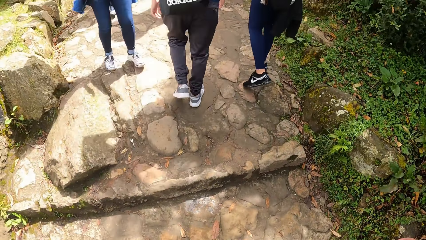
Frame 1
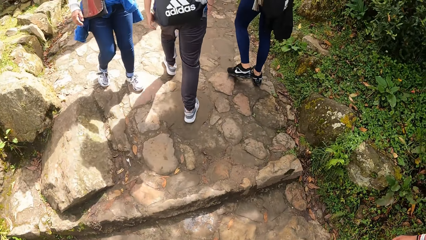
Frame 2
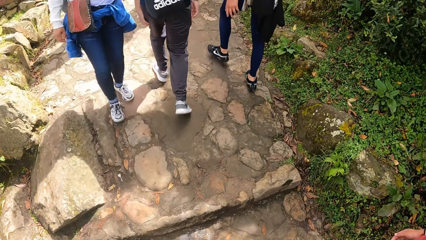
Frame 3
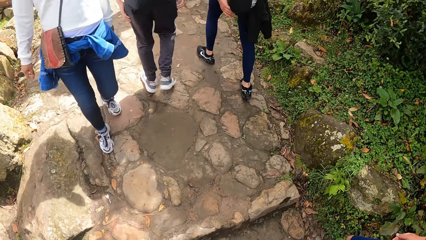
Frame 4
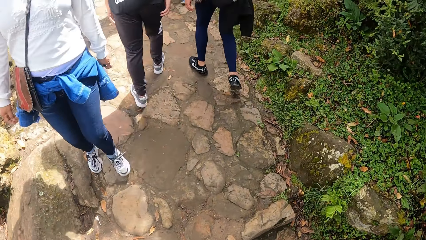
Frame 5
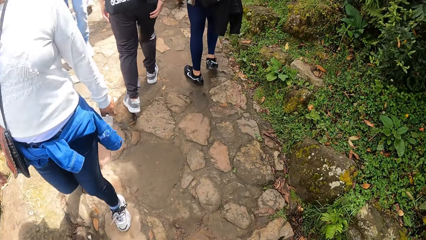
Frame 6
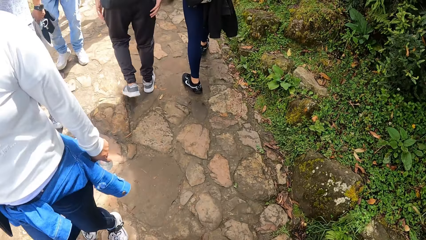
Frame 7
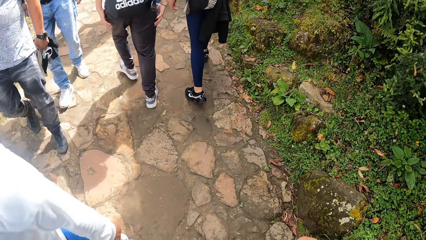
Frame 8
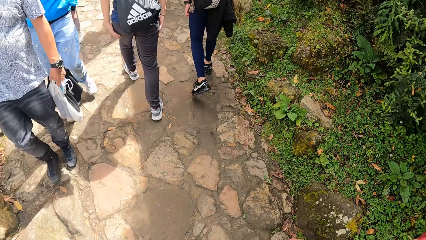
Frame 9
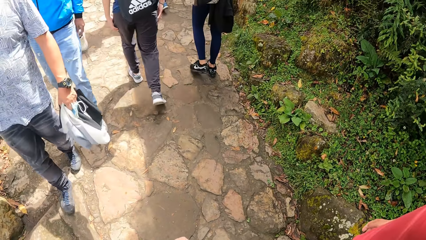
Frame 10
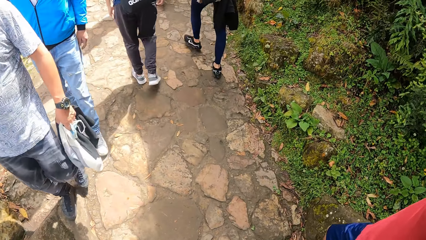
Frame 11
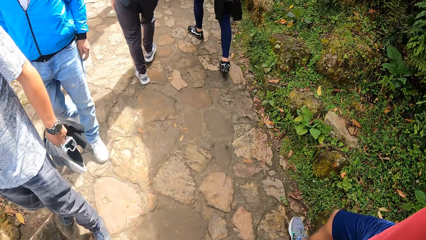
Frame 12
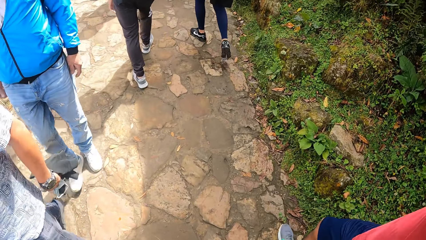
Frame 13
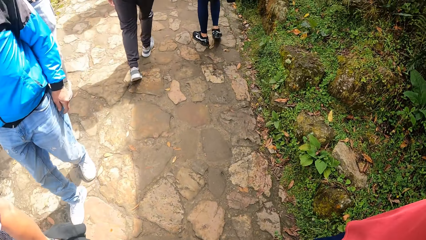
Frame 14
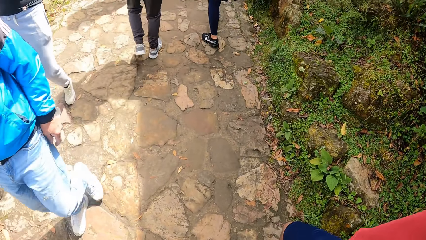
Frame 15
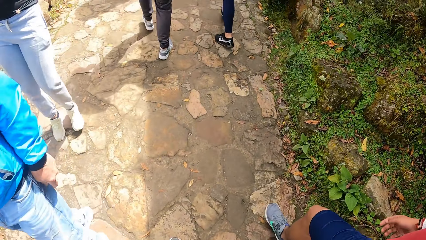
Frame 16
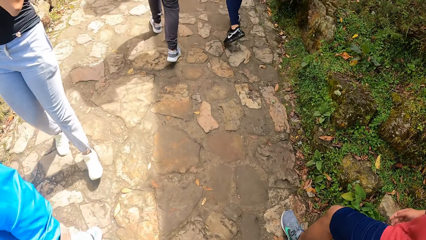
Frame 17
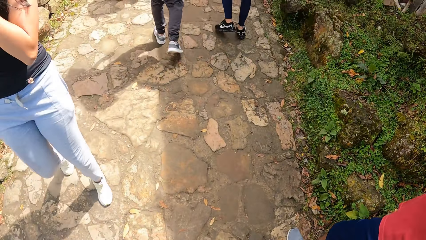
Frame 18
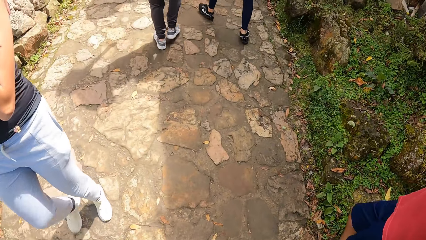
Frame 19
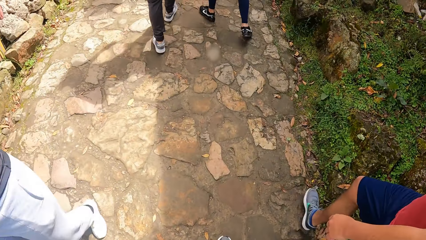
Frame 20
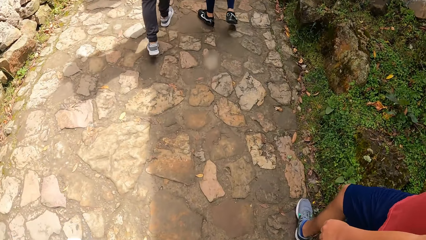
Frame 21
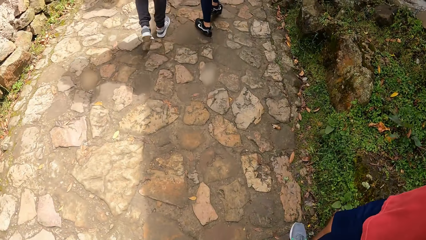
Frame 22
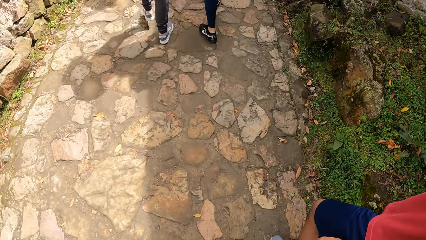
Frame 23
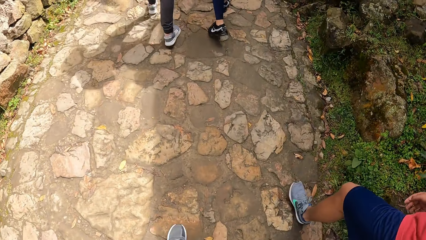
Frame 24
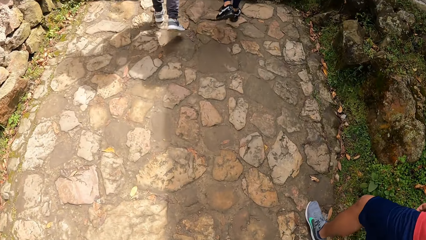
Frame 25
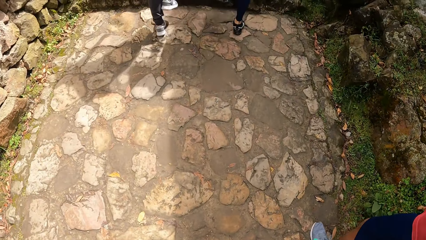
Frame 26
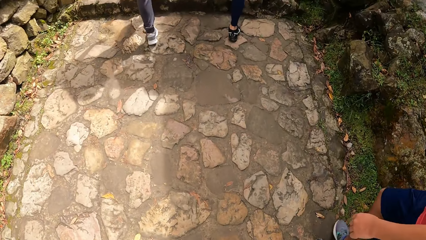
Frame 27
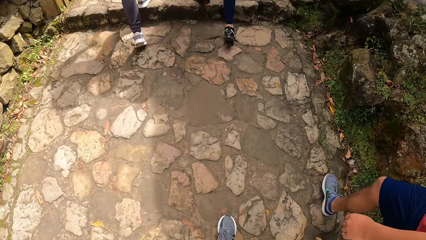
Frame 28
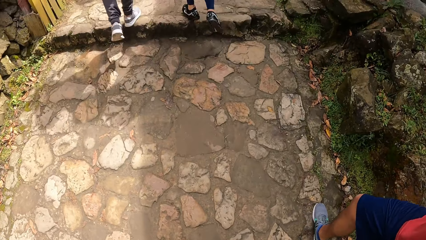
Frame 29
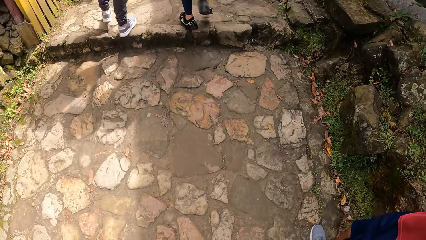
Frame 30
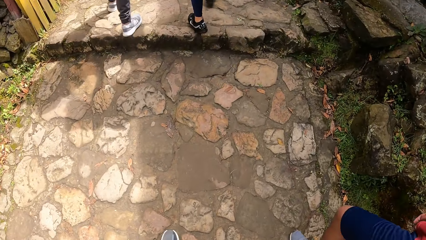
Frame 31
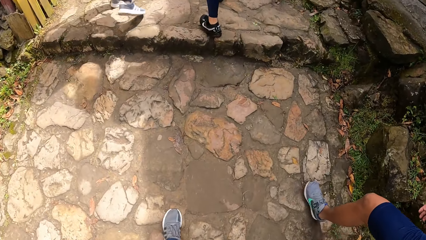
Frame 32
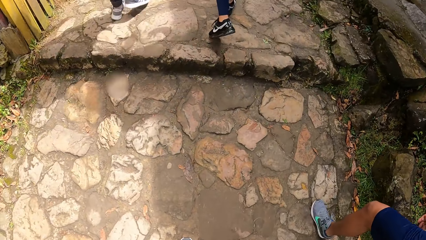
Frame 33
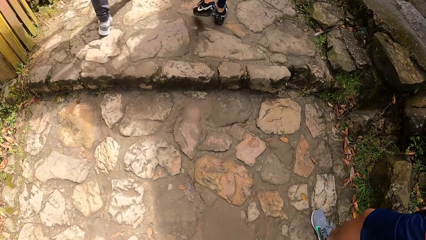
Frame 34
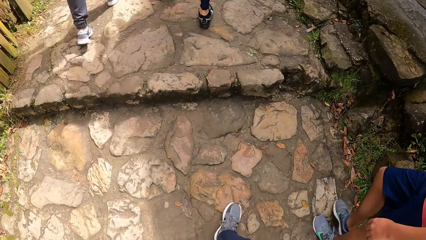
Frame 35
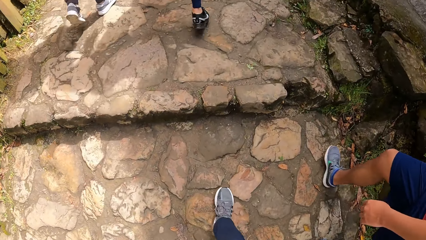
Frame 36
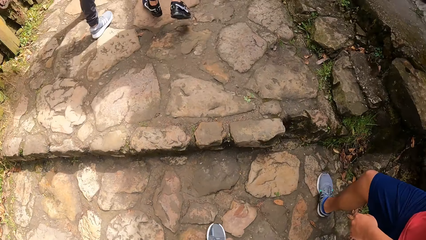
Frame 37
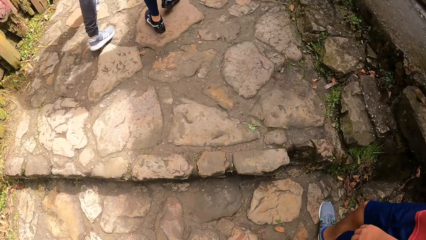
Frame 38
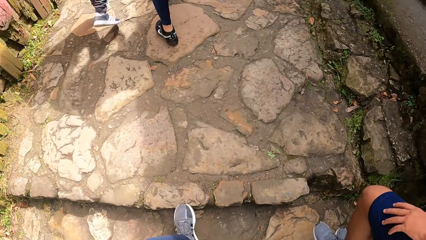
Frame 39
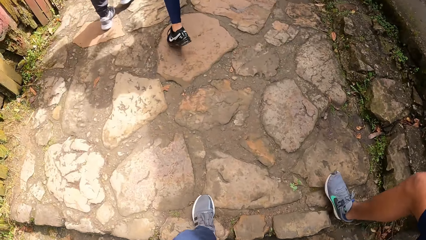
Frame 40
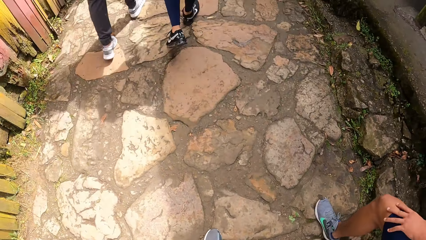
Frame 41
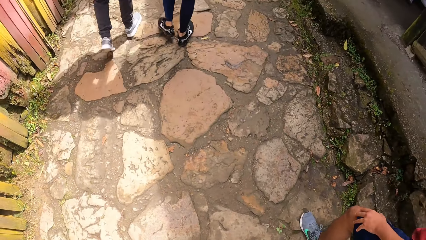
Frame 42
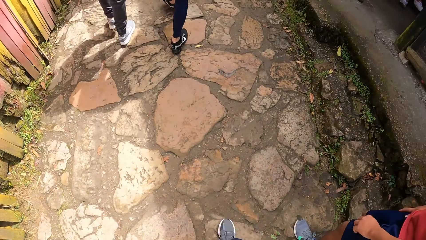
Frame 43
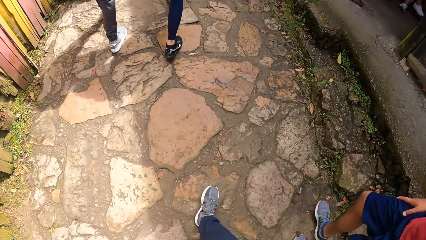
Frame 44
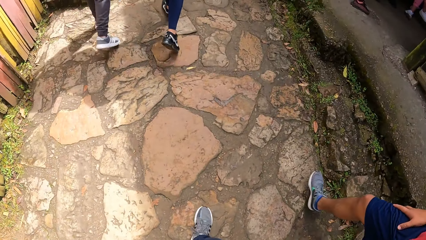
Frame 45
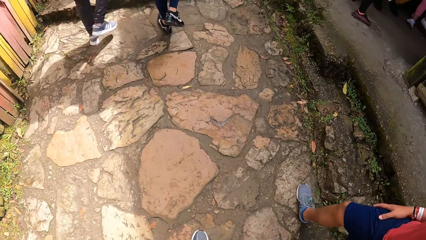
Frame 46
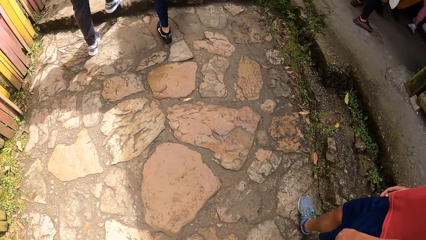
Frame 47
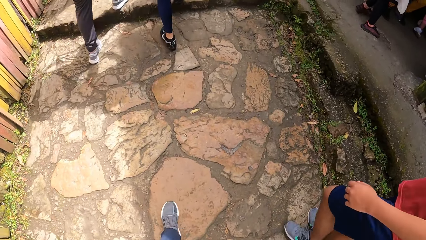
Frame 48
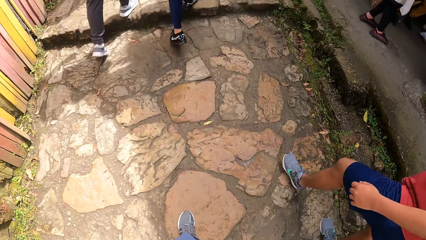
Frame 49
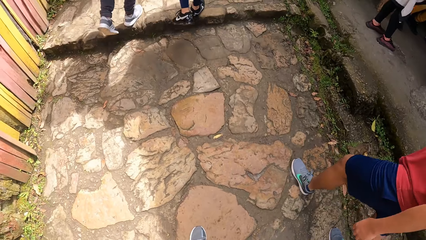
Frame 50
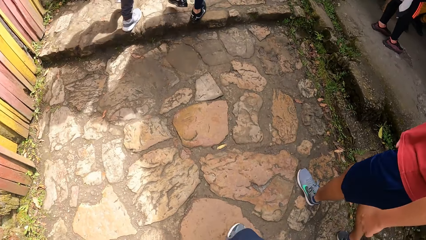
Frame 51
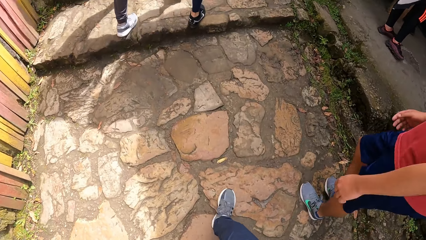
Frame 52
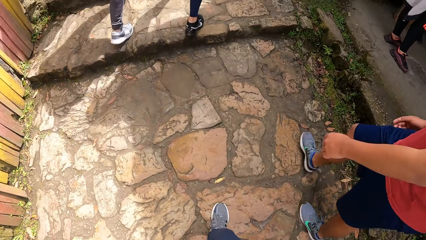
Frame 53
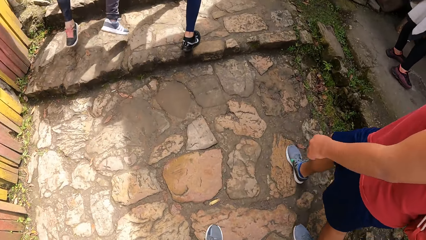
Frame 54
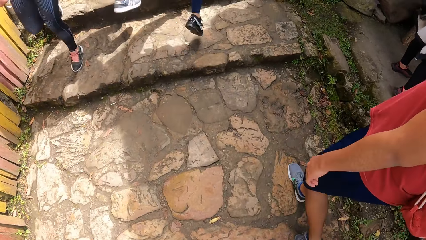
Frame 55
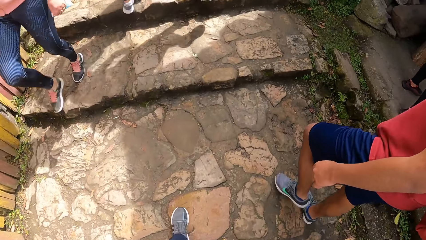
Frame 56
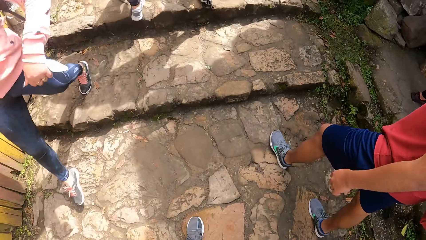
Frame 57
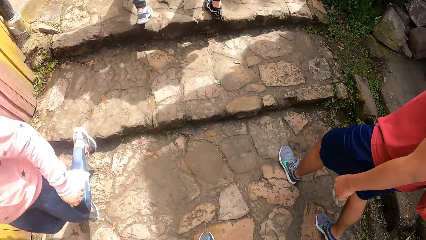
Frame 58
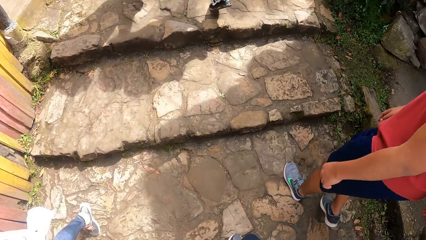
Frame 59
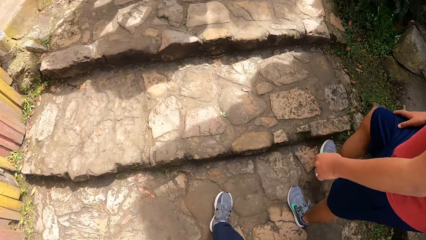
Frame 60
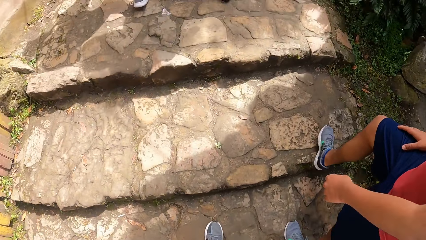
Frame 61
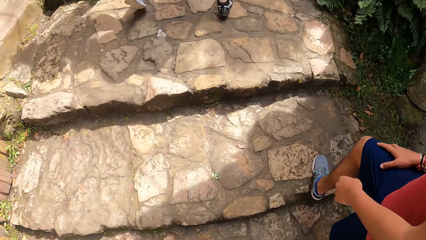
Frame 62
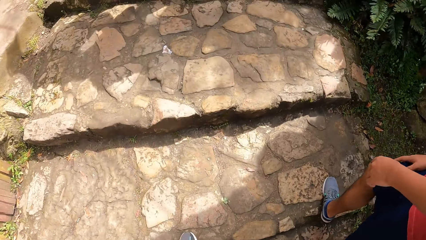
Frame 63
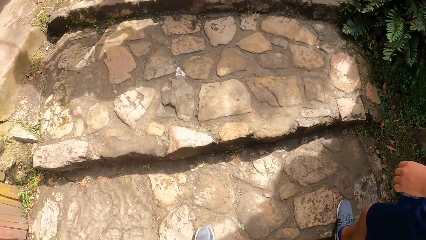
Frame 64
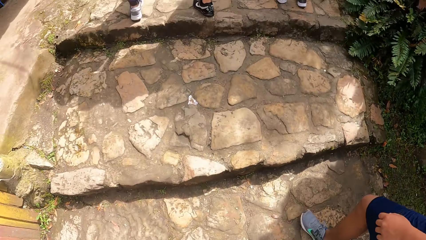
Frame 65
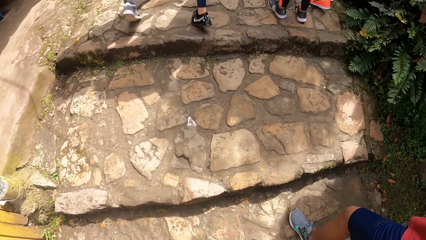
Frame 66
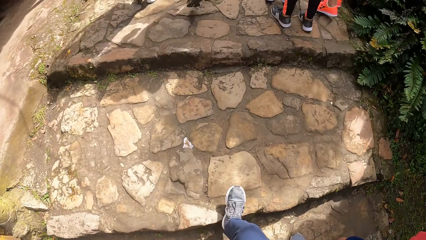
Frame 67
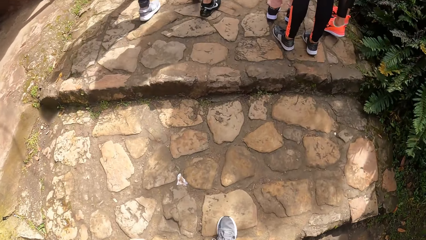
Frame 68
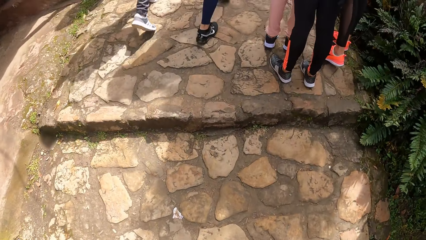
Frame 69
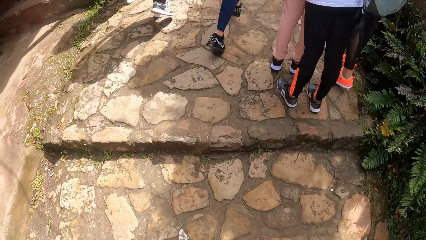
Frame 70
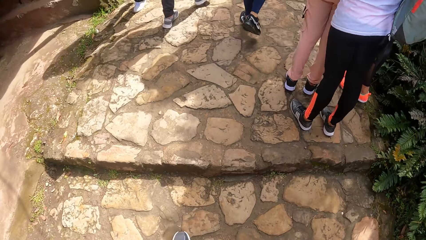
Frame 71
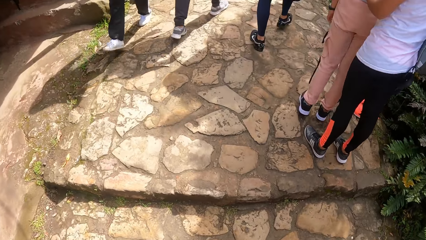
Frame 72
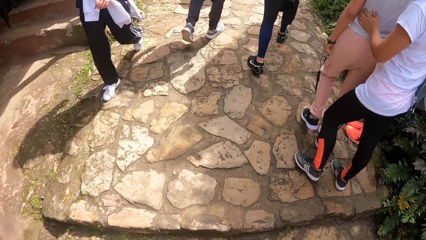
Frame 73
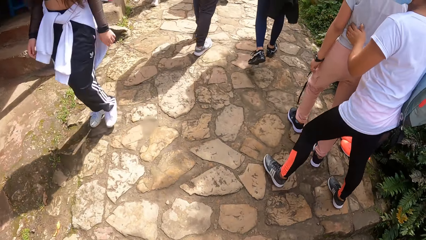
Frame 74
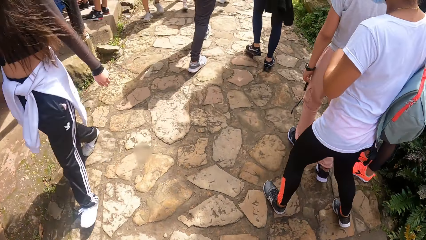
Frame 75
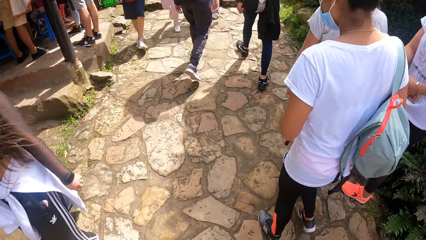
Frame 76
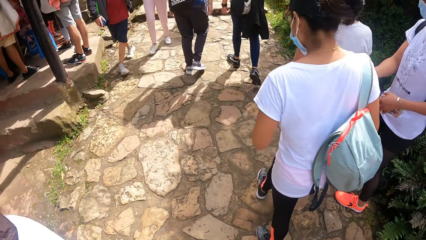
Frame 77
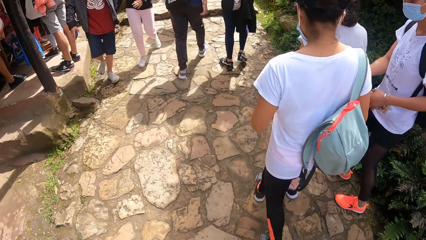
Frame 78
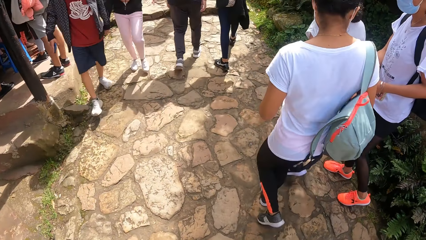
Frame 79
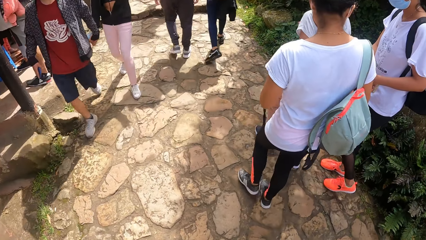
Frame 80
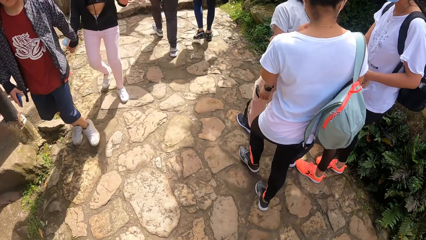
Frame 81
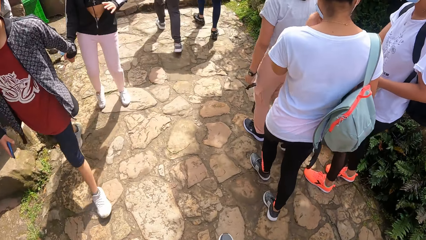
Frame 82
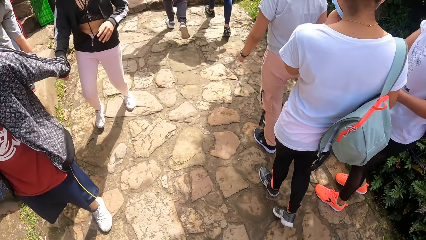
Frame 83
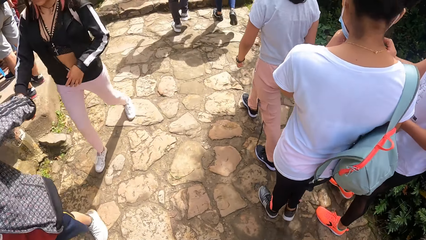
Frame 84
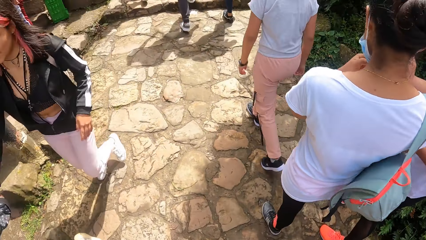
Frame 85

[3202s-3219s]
A man touches his trouser with both hands. Another man walks. A third man places his left hand on his left lap. The camera wearer walks. The third man places his right hand on his right lap. He places his right hand on his right lap again.
